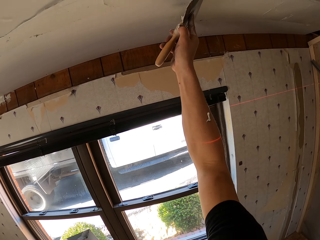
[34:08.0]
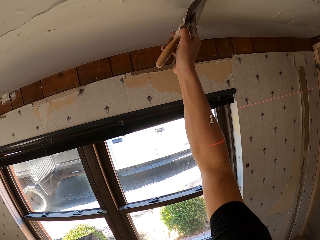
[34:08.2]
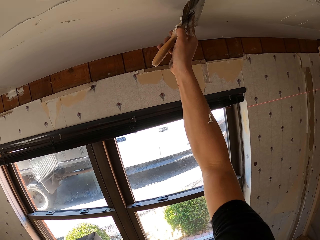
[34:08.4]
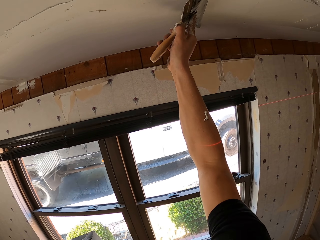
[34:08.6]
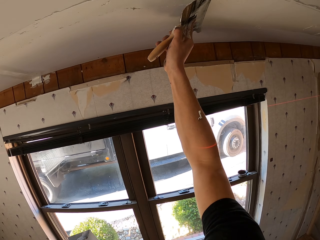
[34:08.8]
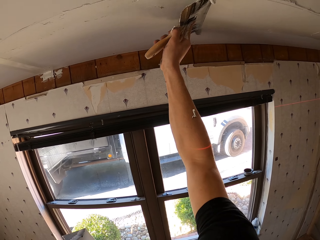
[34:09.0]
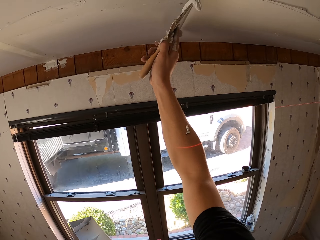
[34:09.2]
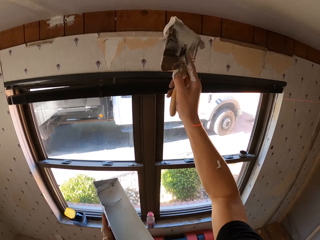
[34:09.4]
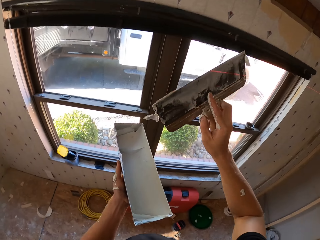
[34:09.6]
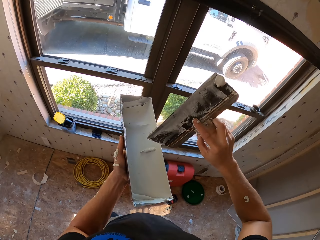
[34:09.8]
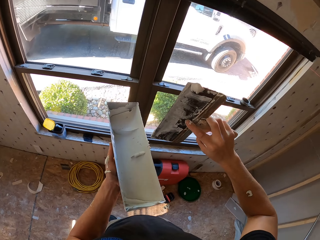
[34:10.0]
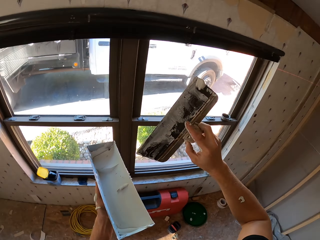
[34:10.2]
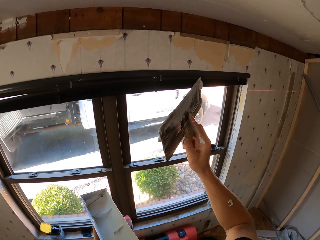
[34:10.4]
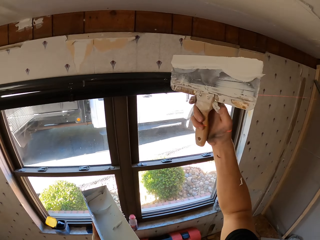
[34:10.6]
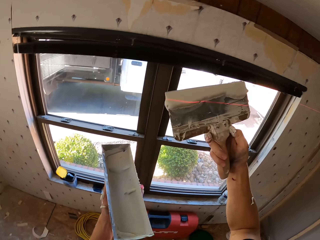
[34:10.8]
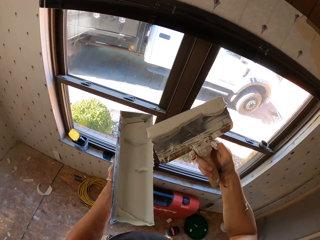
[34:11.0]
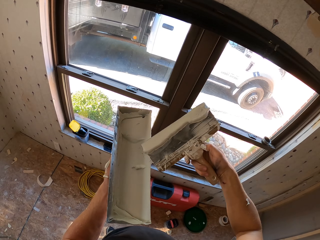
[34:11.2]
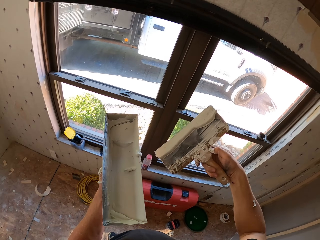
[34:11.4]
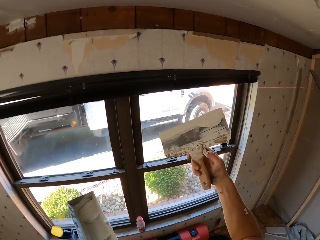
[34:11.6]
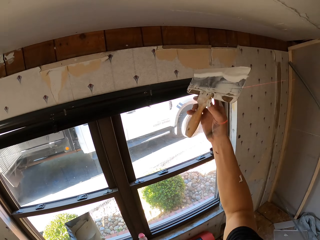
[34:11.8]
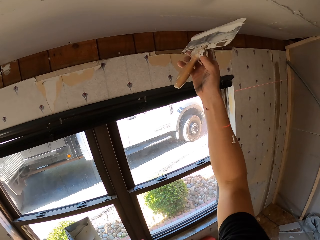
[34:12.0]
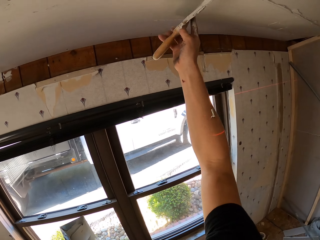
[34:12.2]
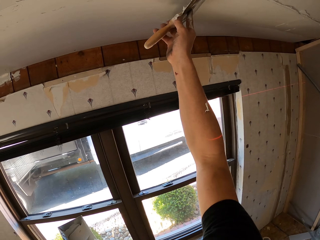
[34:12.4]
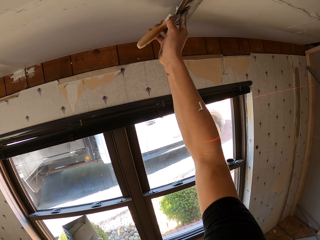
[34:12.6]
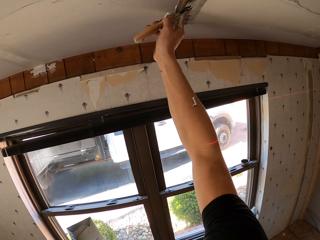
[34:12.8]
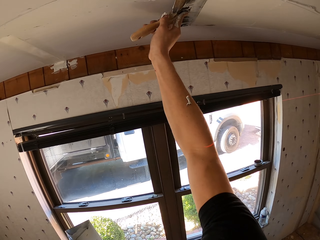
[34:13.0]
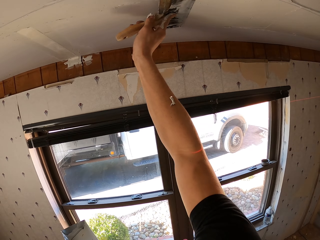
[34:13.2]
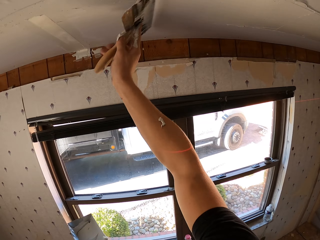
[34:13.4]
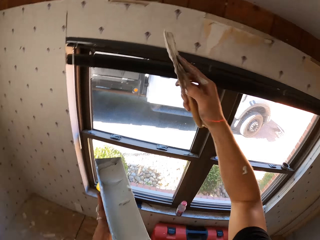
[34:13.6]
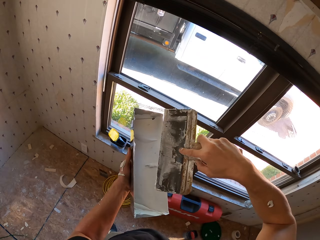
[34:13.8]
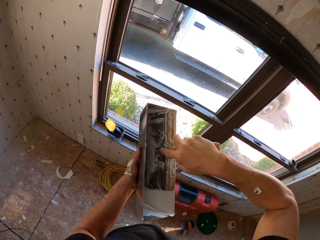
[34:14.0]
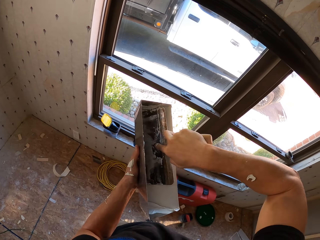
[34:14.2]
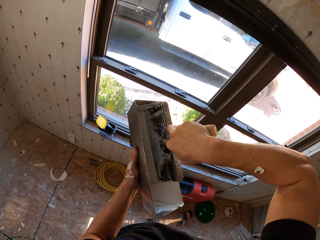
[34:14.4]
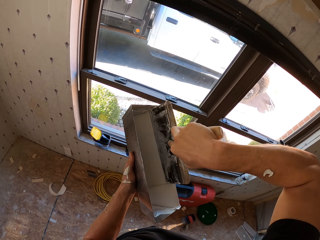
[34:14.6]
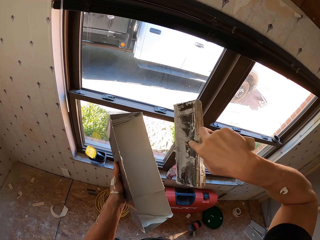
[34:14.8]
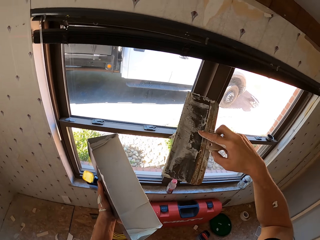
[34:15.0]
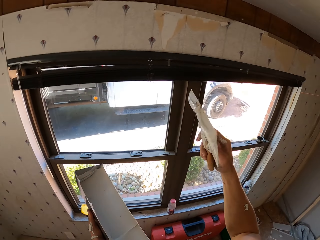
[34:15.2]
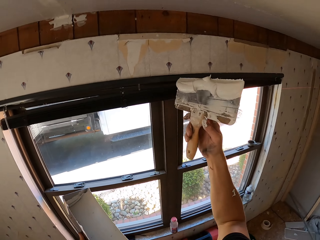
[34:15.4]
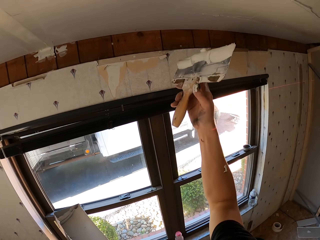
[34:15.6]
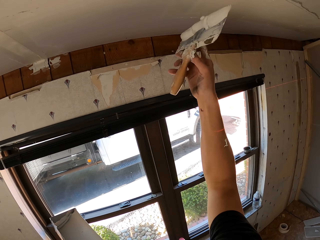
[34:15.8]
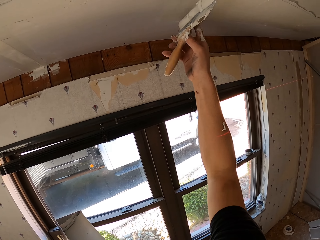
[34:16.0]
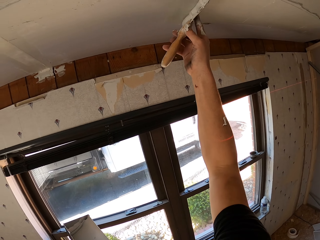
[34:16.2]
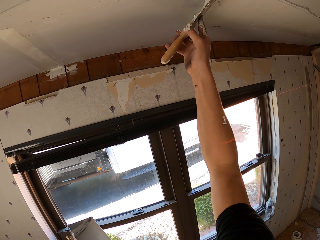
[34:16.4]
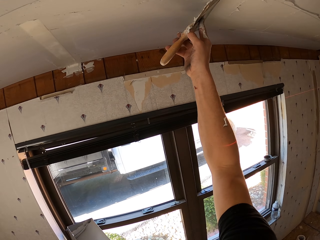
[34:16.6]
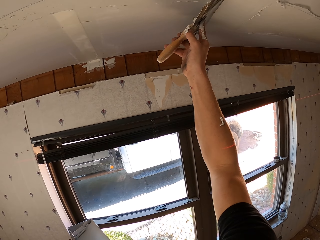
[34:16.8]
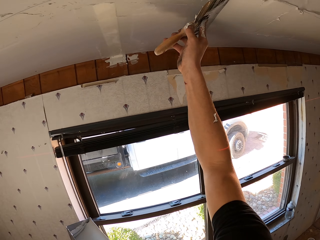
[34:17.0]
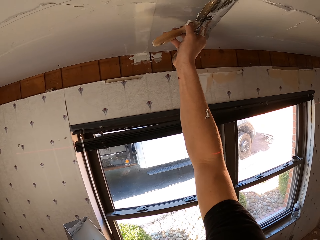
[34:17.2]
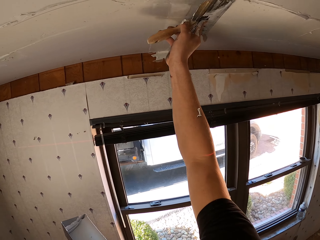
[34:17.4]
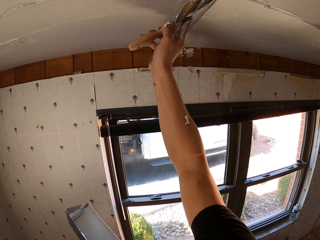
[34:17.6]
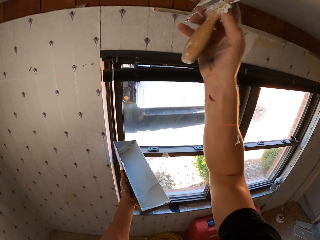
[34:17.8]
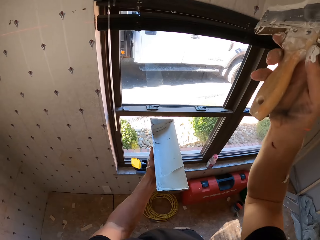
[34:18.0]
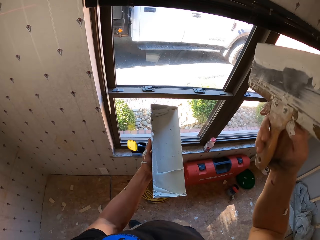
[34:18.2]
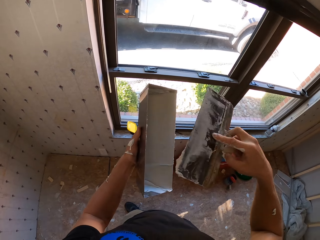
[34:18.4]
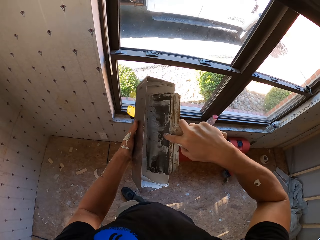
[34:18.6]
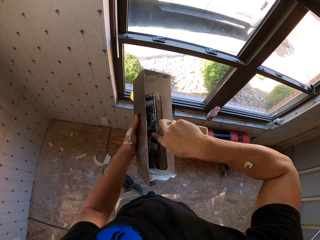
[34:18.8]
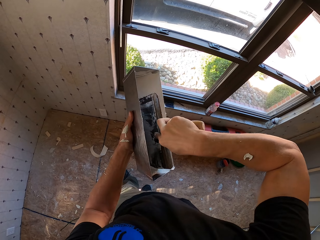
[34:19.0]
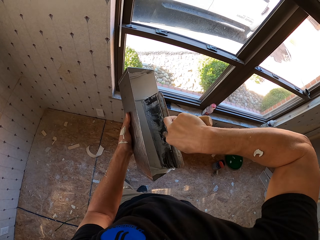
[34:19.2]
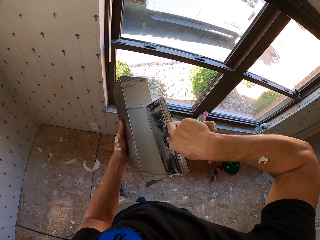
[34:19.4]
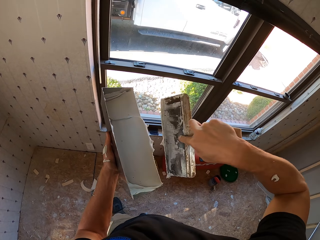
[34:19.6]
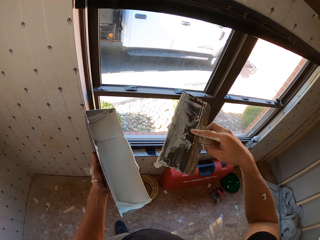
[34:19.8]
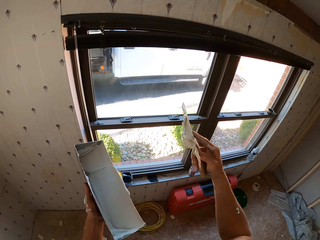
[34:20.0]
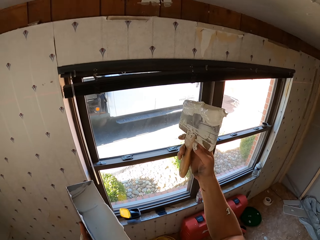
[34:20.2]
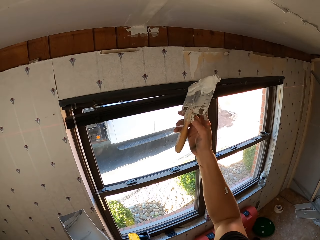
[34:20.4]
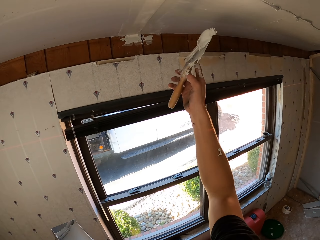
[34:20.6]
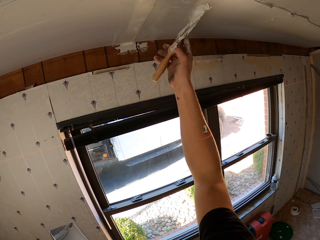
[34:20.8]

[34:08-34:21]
The camera wearer applies the substance or paint on the ceiling. They examine the trowel. They adjust the substance on the metallic item and remove excess paint. They apply the substance on the ceiling. They collect the substance. They apply the substance on the ceiling. They collect the substance.

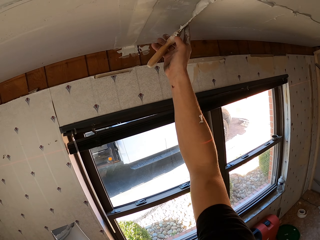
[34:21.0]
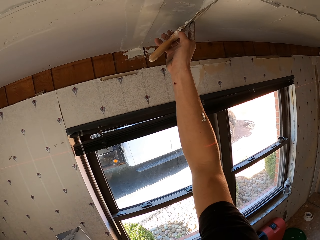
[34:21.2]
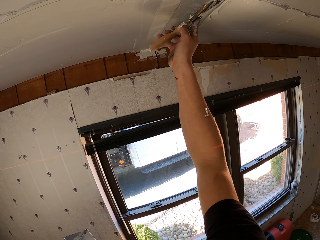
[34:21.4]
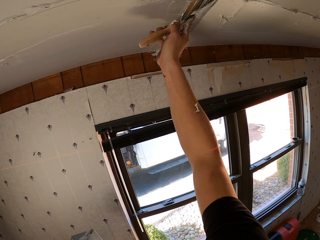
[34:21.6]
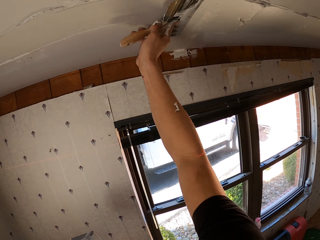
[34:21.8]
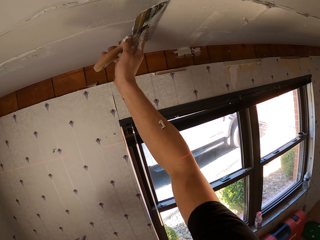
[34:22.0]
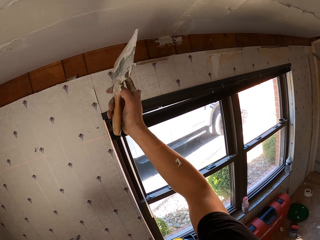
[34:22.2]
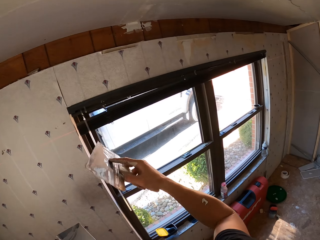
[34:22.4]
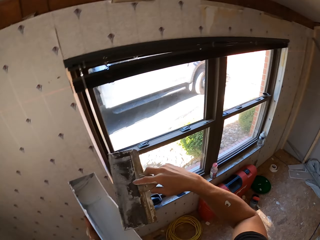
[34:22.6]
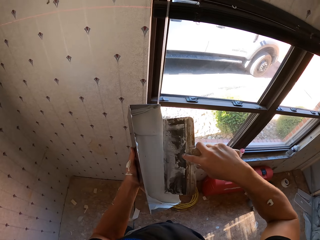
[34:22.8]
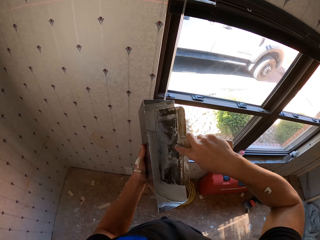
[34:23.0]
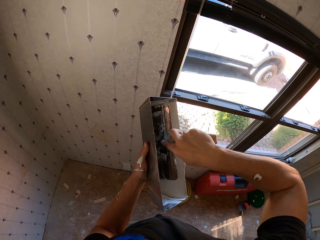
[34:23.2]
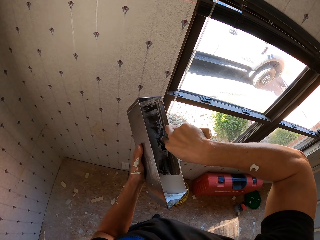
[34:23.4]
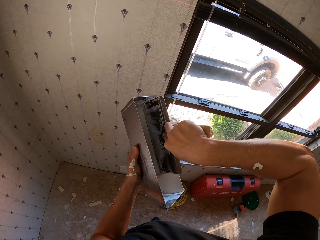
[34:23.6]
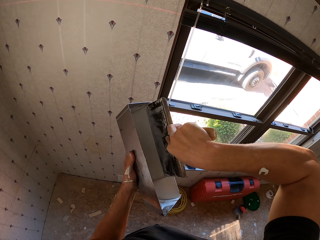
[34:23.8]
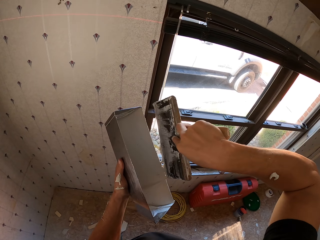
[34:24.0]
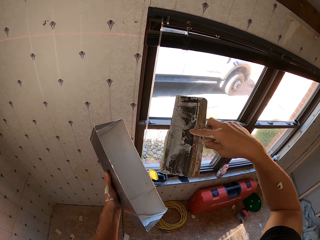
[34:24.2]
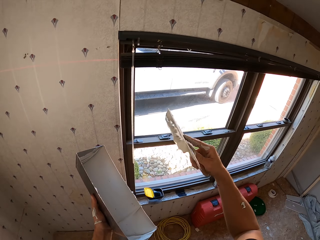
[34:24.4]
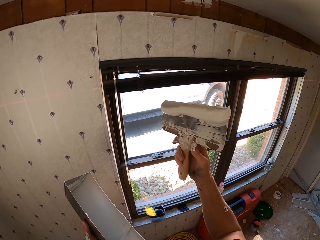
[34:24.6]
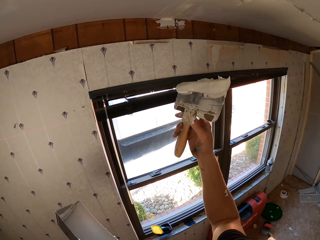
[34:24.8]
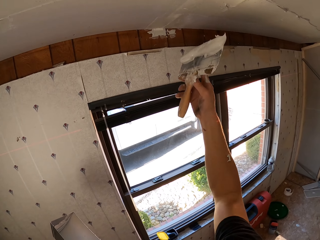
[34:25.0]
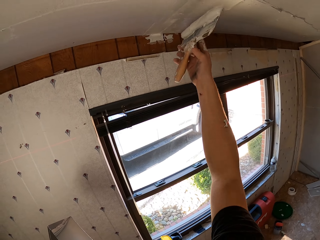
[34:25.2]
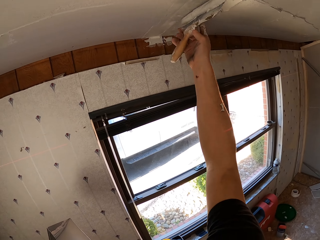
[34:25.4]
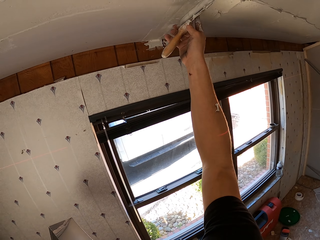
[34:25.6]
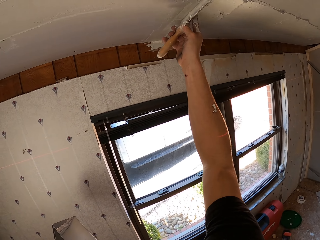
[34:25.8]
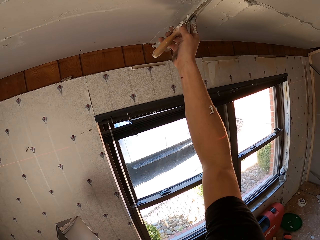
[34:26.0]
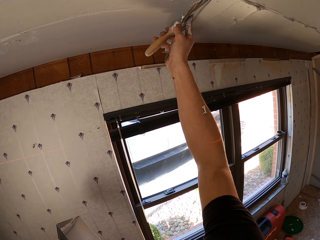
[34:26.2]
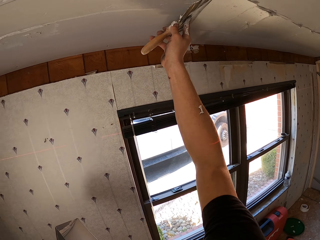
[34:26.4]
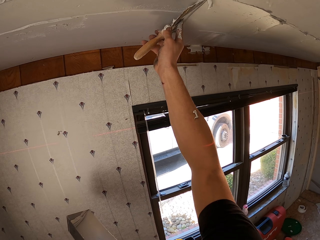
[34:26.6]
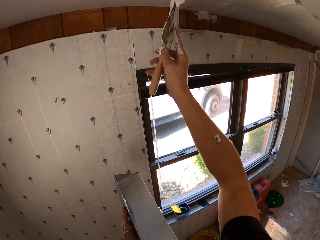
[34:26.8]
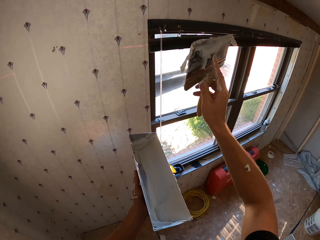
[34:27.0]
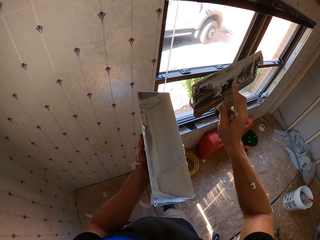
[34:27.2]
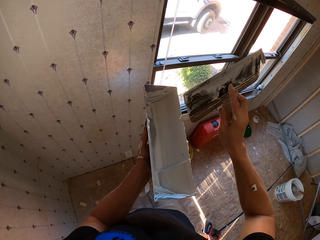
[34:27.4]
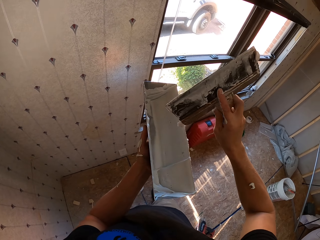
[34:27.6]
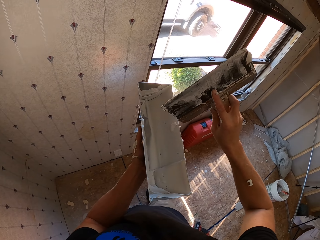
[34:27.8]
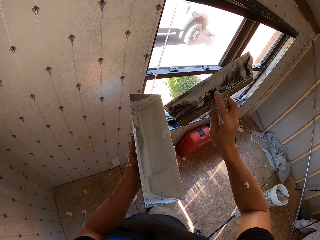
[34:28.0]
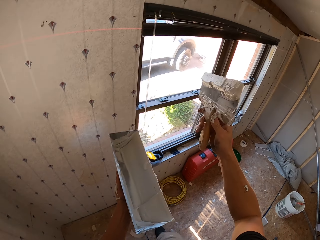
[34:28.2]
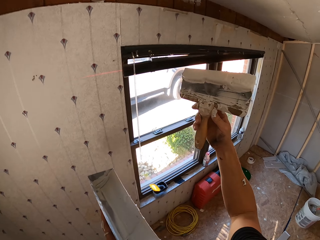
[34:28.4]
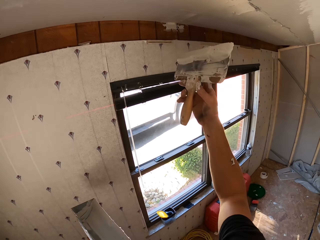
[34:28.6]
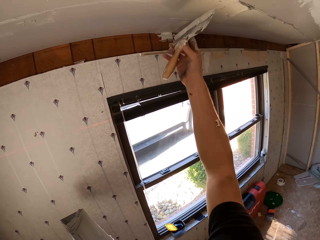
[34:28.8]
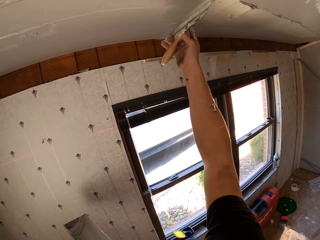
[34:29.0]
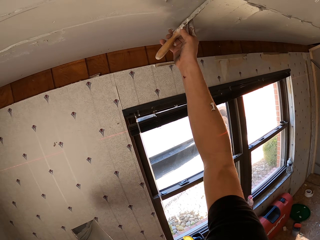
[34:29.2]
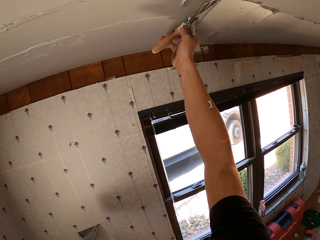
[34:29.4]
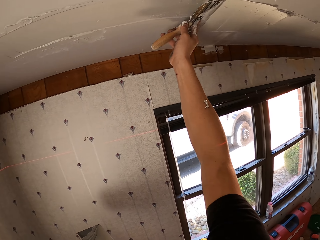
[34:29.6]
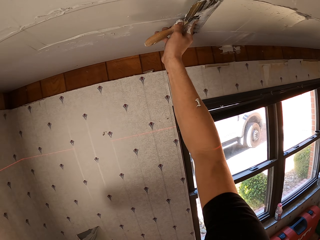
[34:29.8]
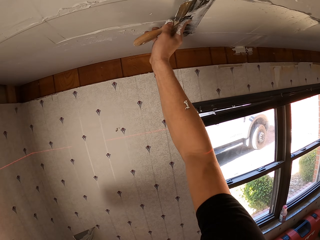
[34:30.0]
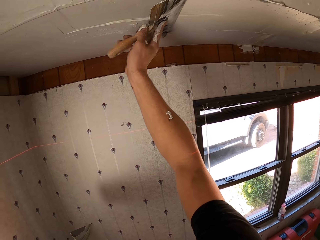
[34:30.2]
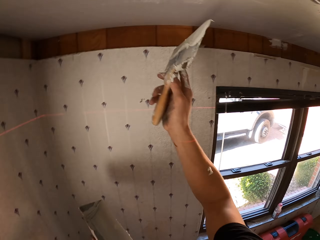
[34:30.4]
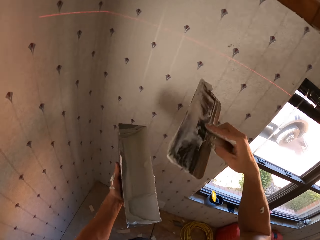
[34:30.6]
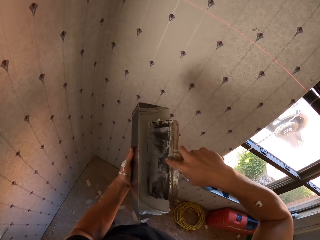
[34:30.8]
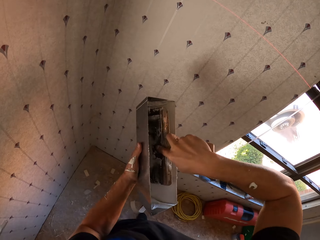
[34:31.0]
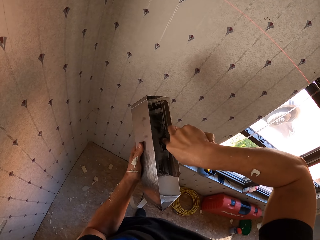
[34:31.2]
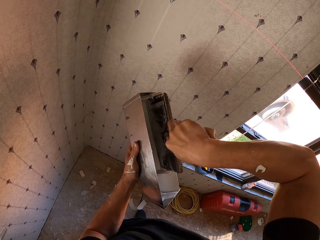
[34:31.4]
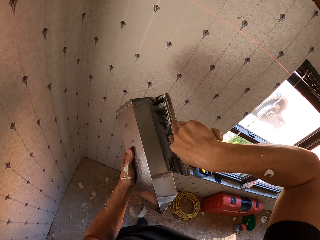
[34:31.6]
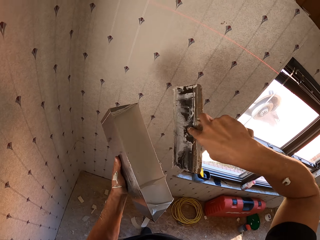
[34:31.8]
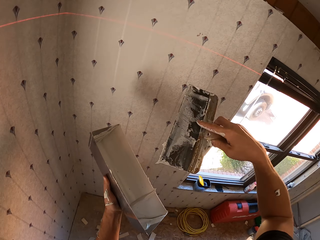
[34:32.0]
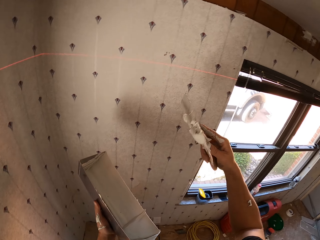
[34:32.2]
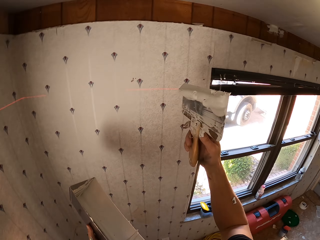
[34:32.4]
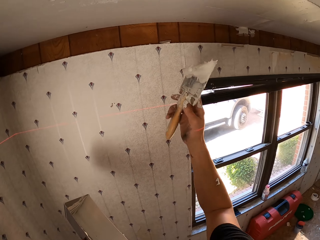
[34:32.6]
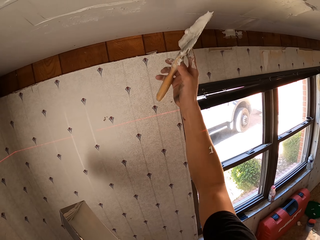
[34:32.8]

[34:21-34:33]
The camera wearer applies the substance on the ceiling. They collect the substance. They apply the substance on the ceiling. They examine the trowel. They paint the ceiling. They collect the substance.
